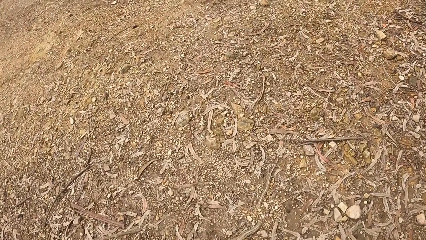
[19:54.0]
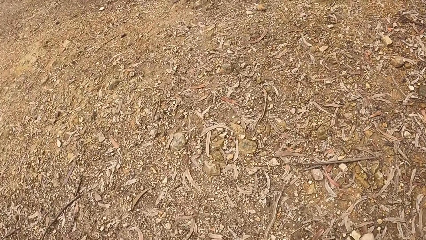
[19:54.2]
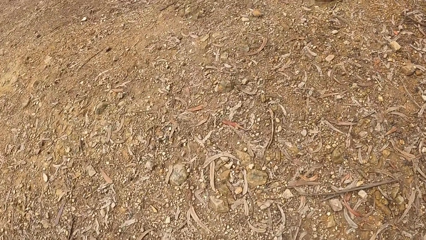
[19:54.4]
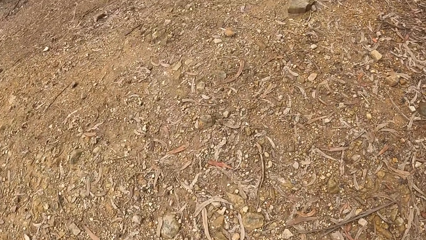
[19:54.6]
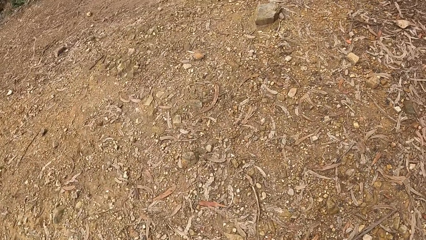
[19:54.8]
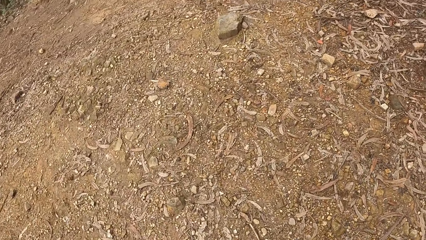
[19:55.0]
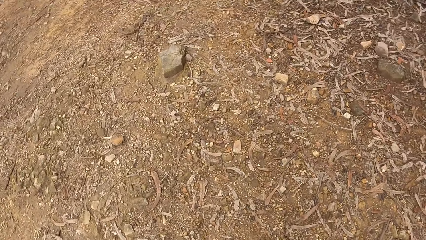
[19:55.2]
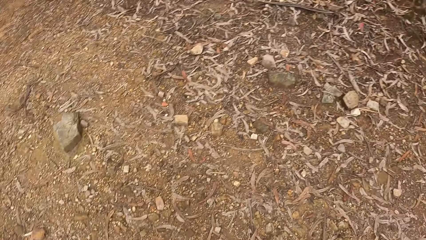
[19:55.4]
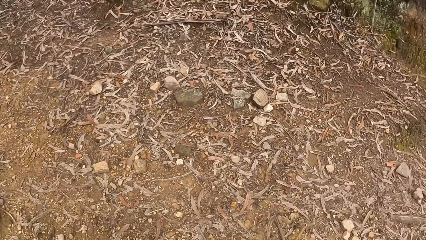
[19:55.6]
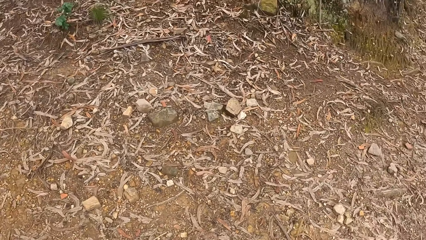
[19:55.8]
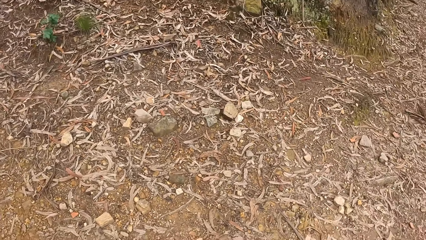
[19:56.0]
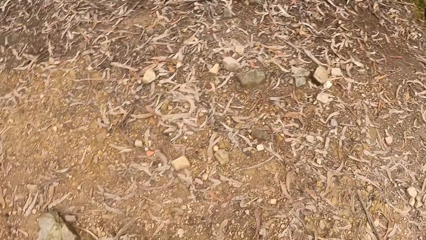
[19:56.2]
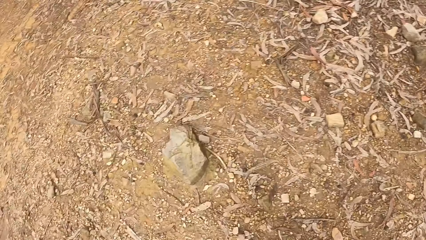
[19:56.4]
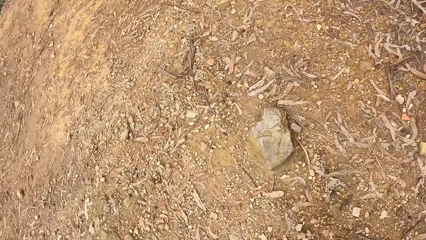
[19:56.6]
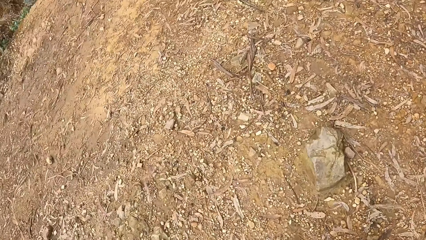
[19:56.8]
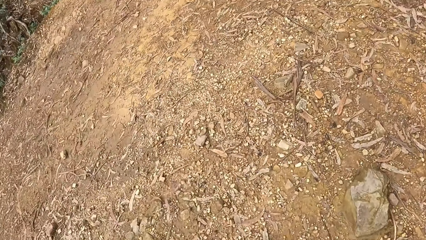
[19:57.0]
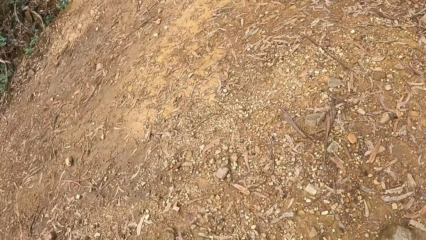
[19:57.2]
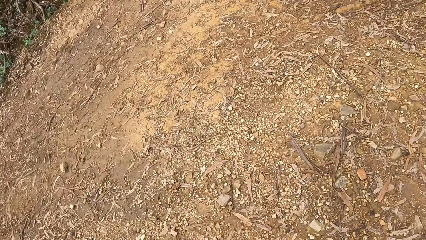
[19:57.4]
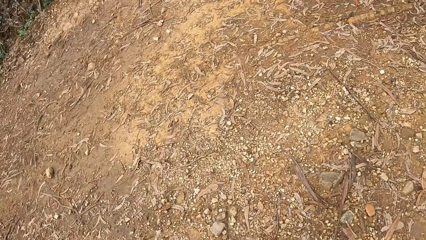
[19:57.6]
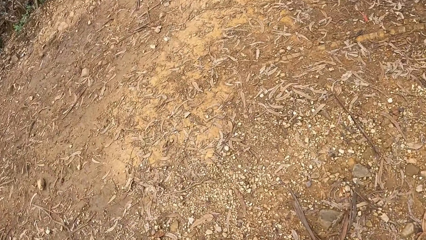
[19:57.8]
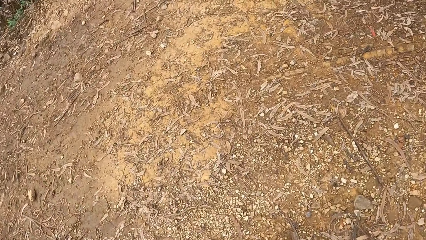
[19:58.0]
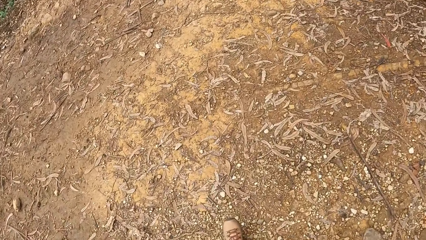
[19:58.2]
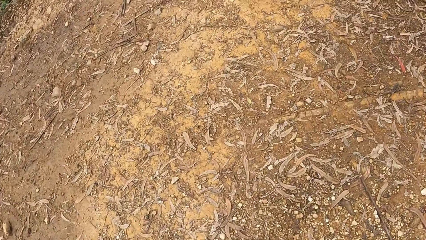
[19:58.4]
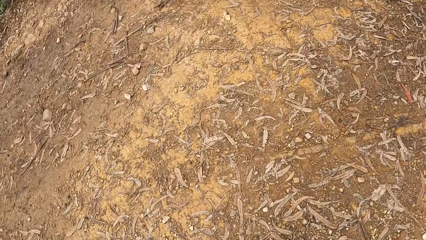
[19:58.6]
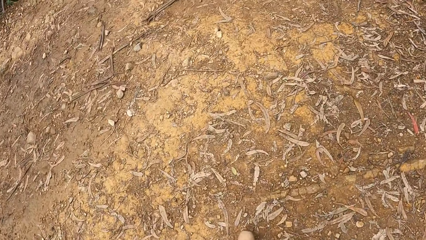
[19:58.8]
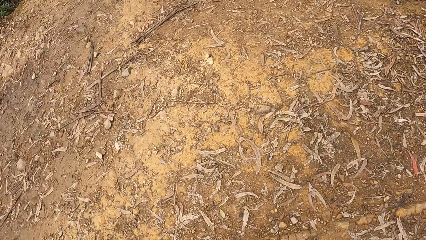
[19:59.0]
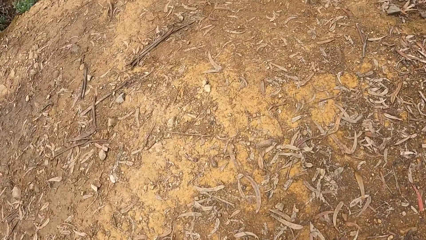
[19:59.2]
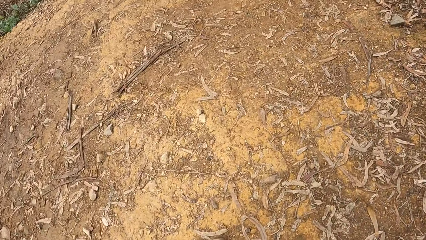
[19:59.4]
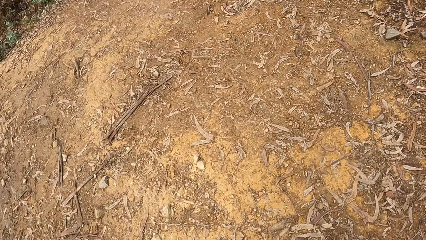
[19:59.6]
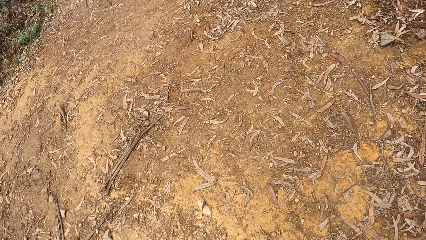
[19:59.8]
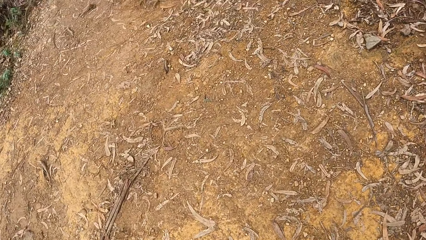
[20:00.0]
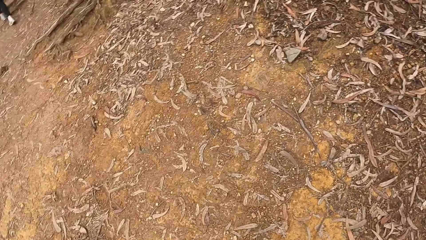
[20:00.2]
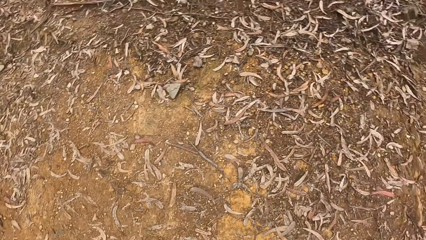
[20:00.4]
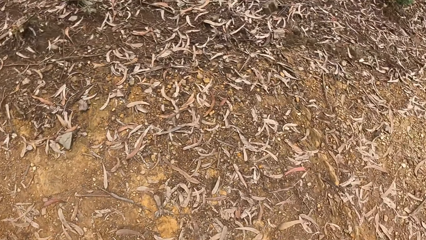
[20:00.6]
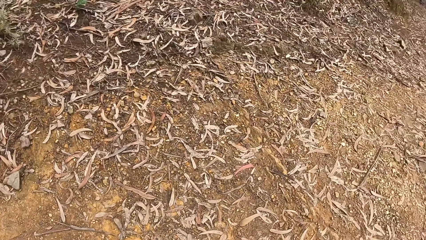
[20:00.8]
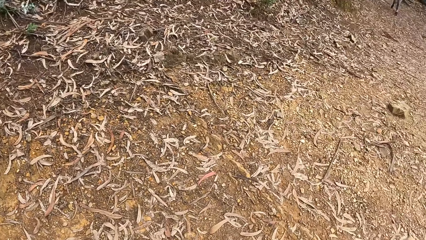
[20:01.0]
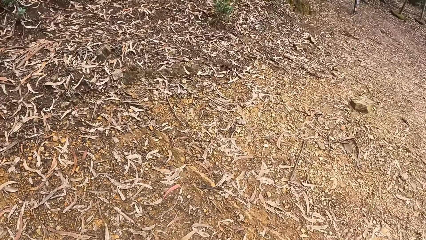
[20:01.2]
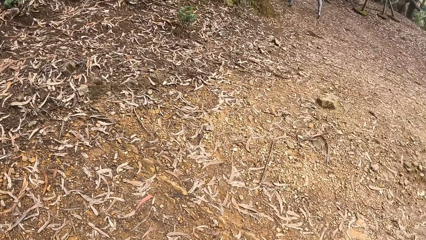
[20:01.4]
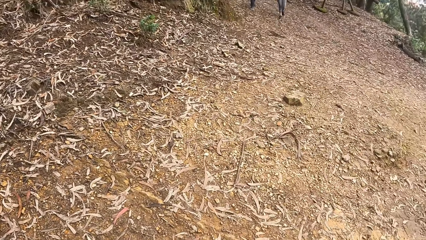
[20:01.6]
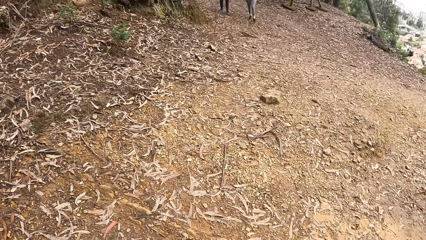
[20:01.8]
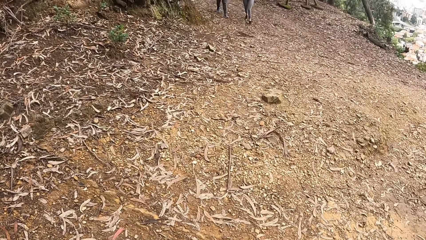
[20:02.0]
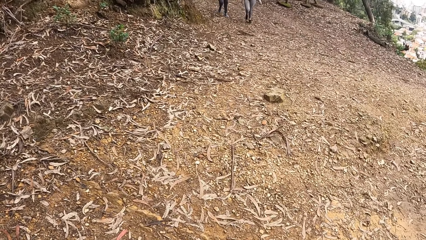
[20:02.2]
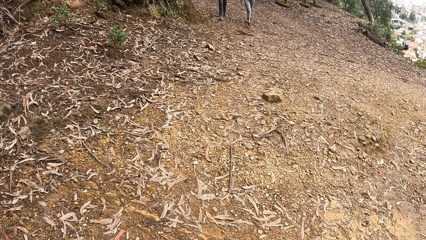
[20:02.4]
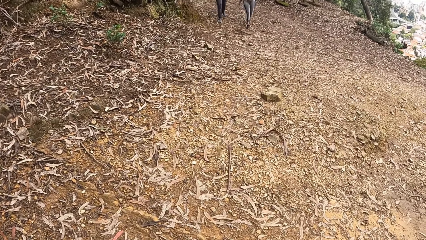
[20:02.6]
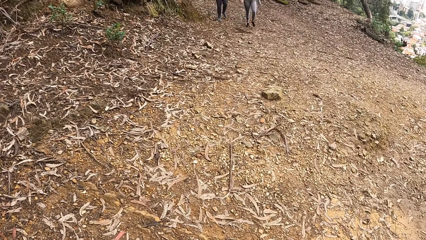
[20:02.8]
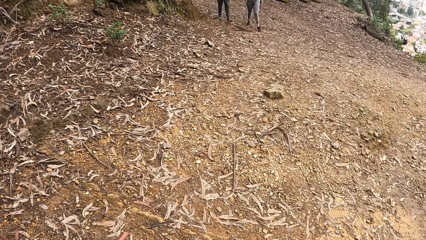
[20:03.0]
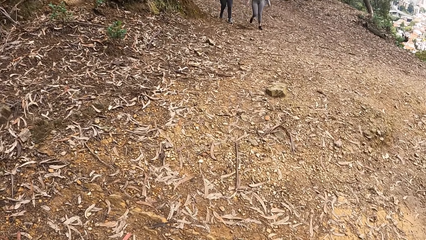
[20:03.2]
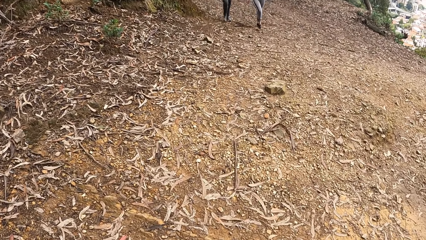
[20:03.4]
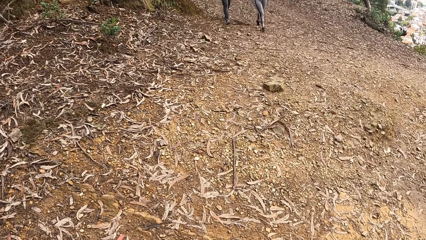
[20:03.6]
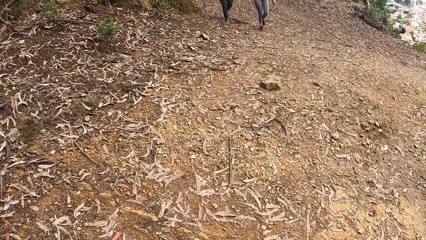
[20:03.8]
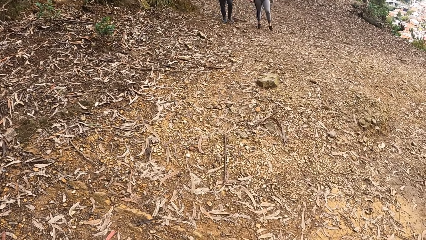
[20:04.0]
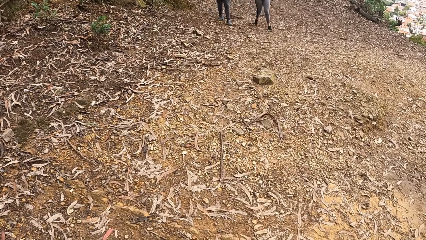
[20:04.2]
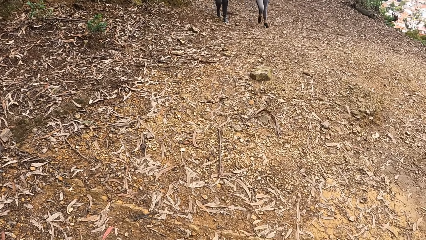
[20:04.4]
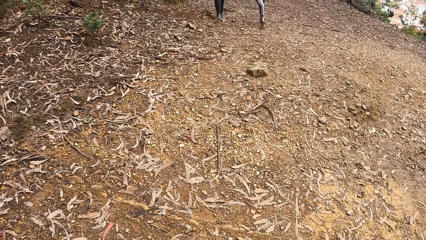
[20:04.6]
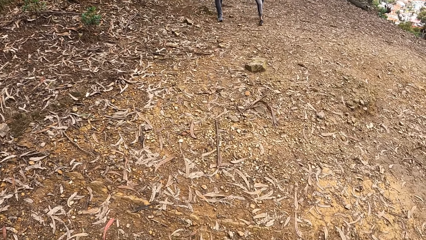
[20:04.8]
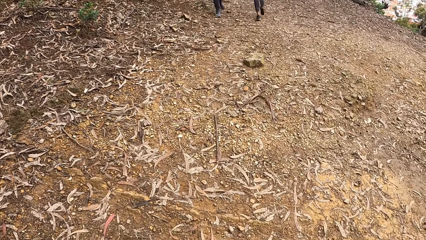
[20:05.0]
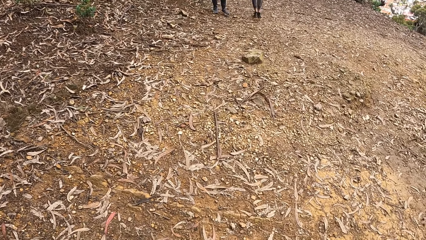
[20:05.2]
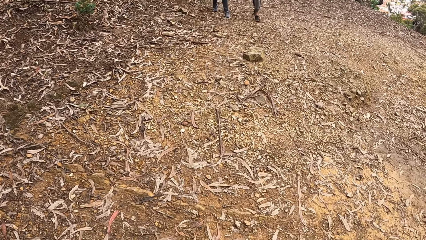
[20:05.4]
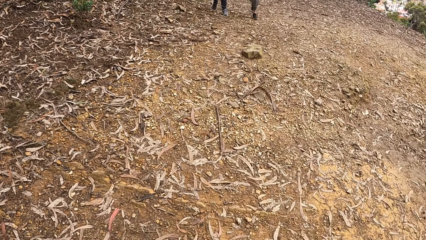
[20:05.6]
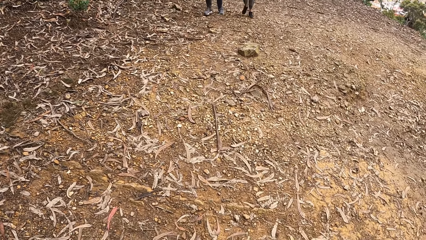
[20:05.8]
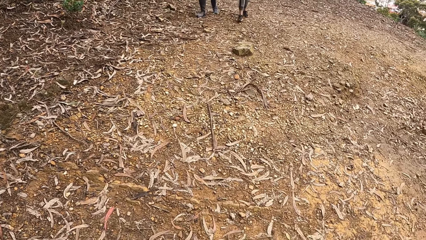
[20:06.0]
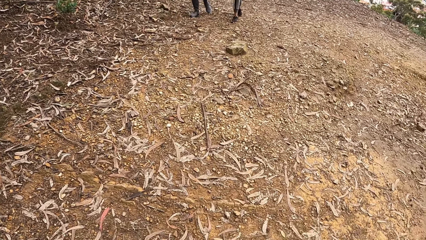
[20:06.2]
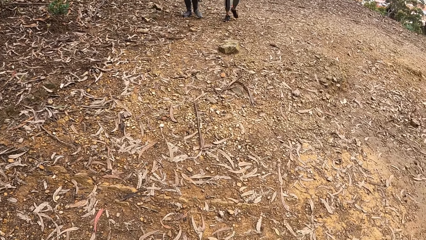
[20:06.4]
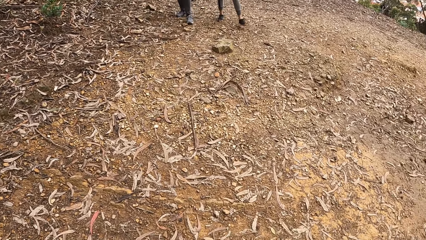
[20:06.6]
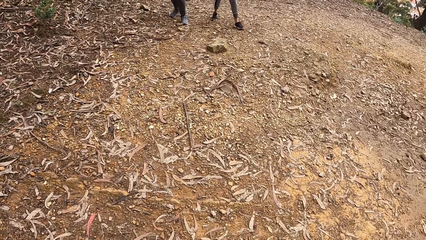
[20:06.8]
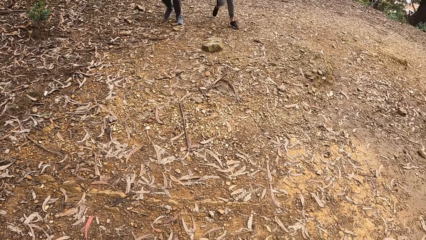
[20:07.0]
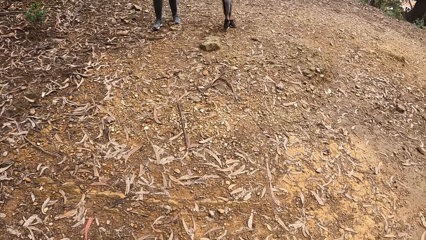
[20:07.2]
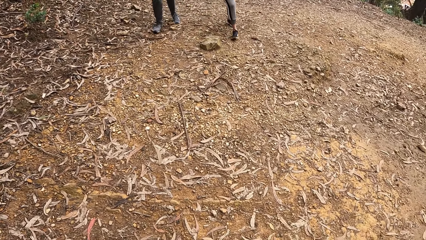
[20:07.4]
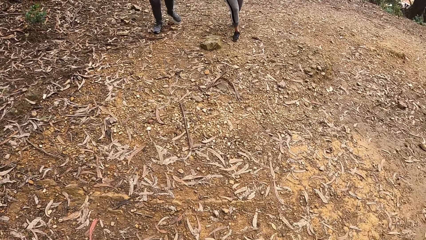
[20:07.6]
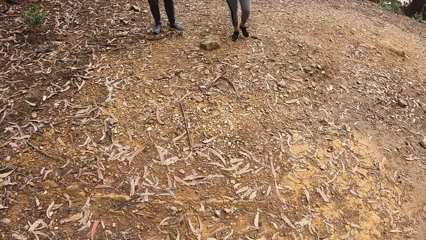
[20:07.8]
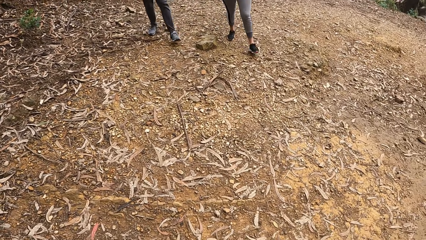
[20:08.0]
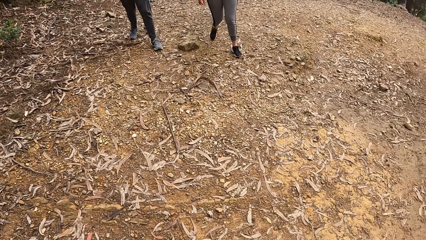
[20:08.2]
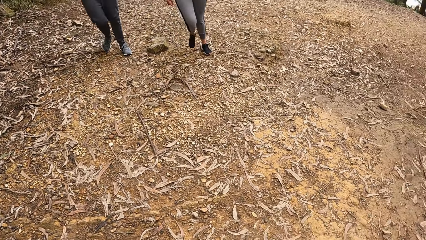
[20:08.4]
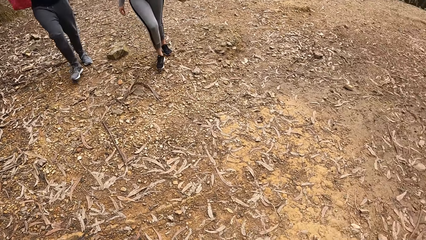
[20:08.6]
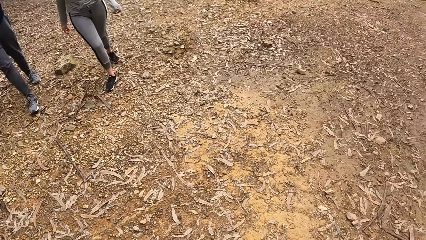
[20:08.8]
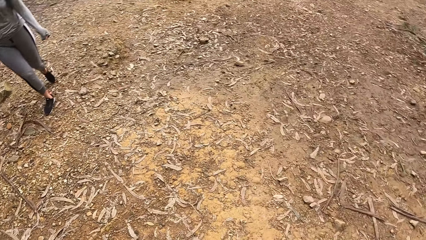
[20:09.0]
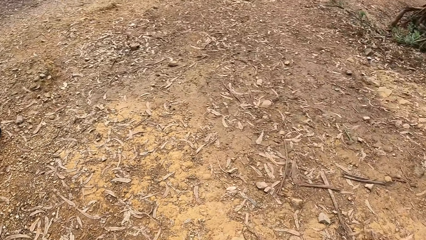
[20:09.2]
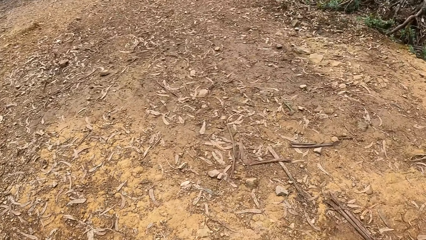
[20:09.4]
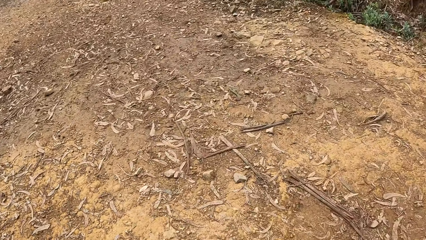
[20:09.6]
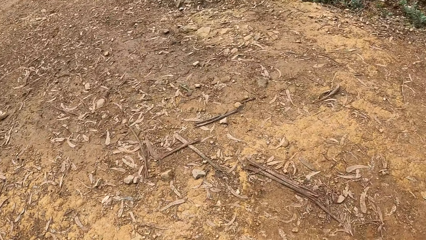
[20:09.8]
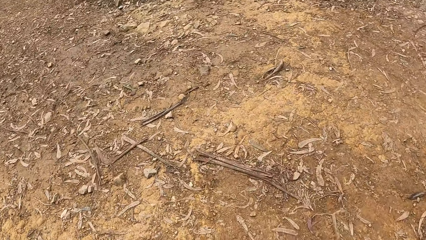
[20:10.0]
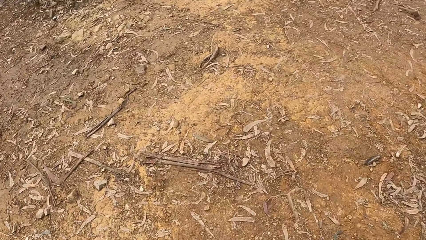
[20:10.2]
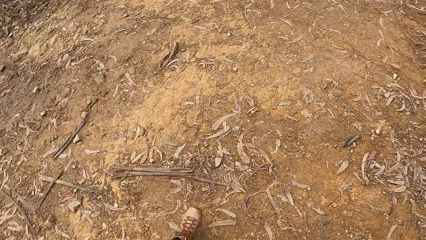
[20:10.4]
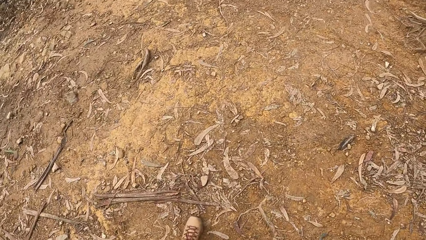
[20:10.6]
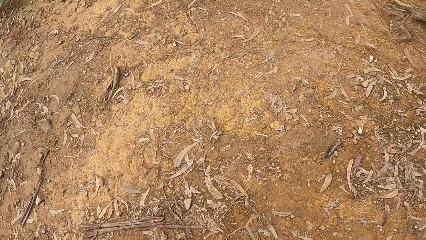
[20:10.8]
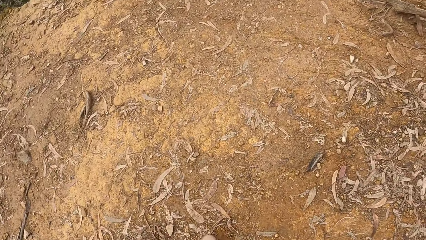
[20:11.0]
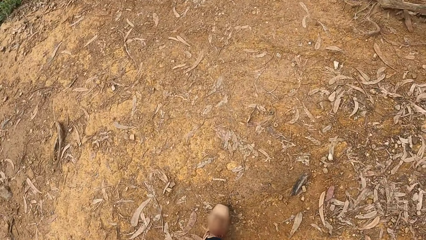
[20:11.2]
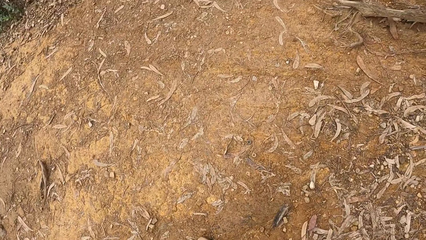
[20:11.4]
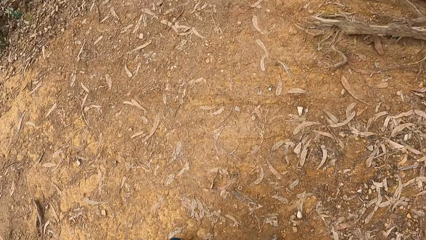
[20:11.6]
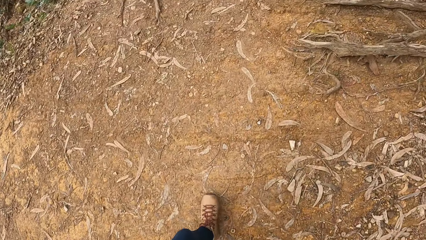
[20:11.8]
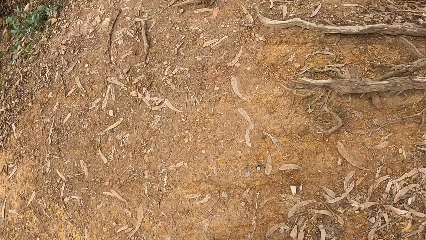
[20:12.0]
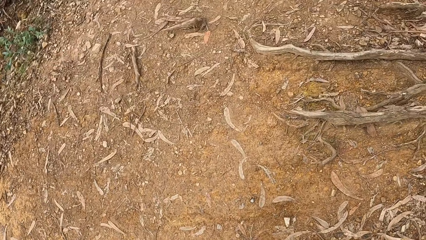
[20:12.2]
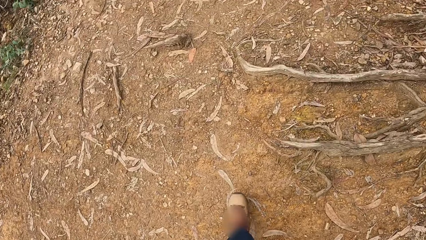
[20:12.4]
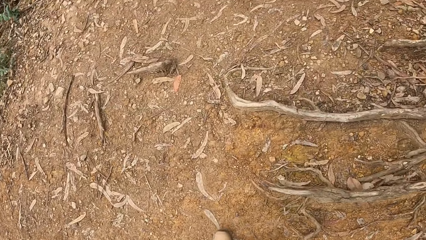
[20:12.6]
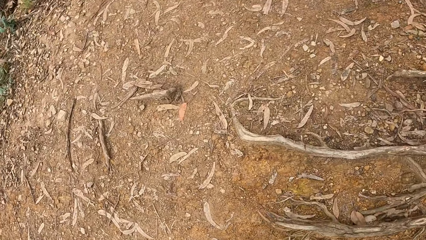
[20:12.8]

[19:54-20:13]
The camera wearer looks around the forest. They walk around the forest. They look at the team. They look around the forest. They walk around the forest.
